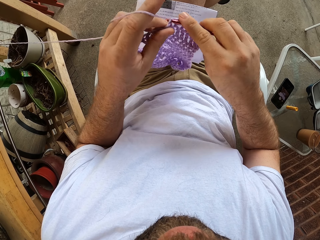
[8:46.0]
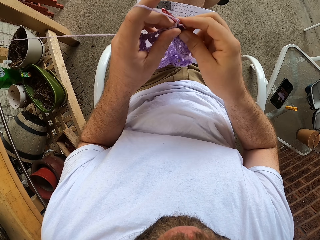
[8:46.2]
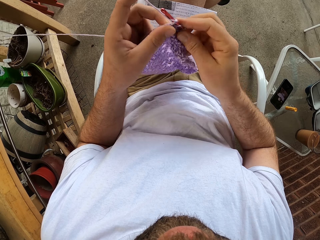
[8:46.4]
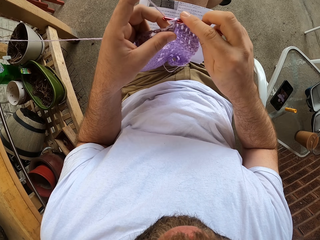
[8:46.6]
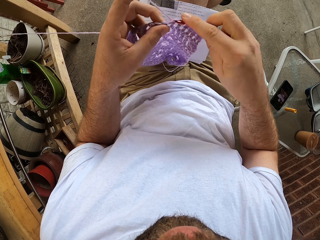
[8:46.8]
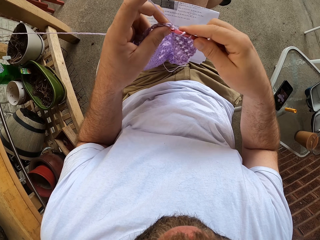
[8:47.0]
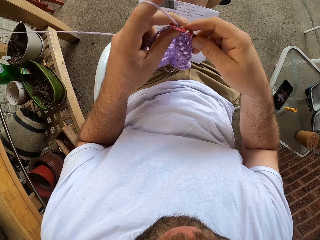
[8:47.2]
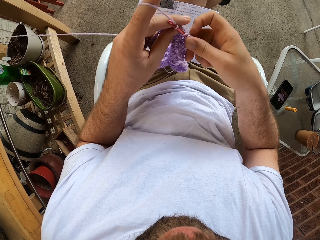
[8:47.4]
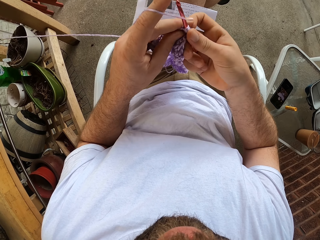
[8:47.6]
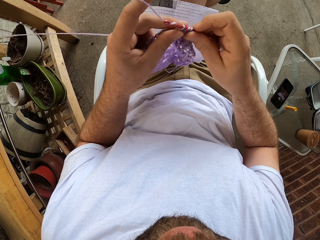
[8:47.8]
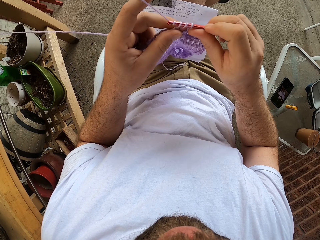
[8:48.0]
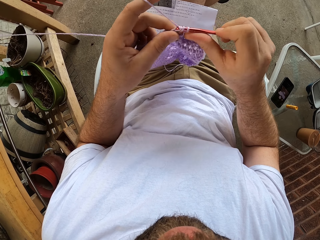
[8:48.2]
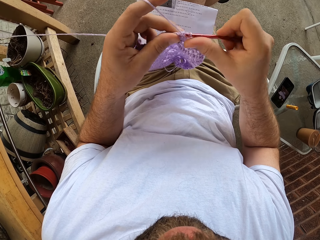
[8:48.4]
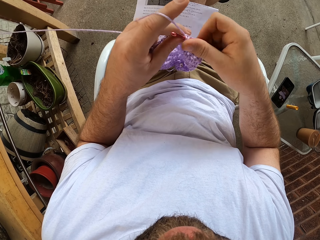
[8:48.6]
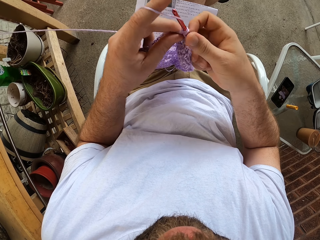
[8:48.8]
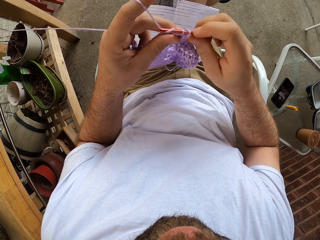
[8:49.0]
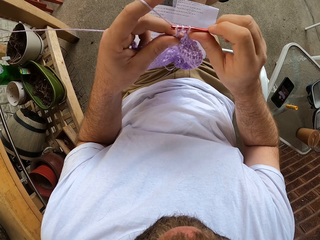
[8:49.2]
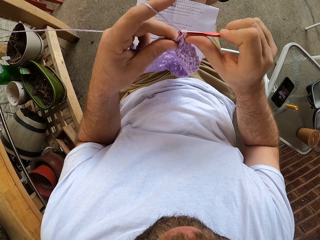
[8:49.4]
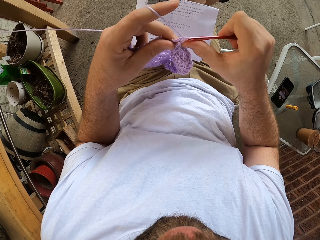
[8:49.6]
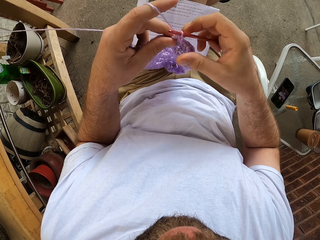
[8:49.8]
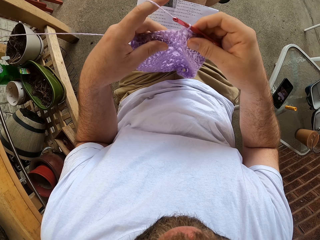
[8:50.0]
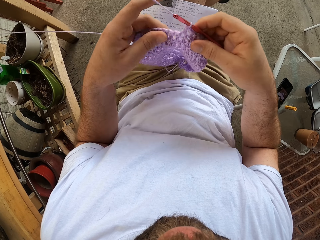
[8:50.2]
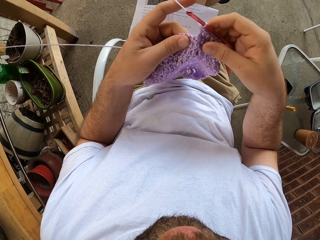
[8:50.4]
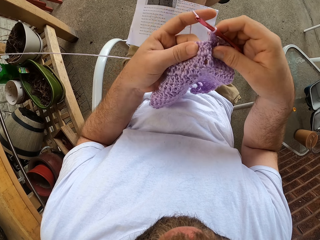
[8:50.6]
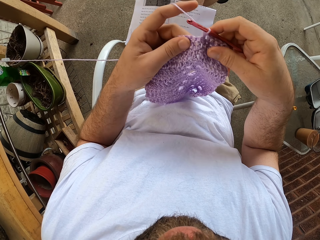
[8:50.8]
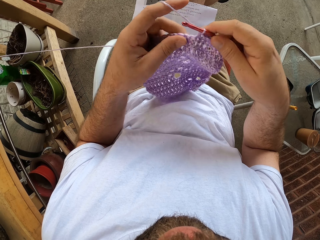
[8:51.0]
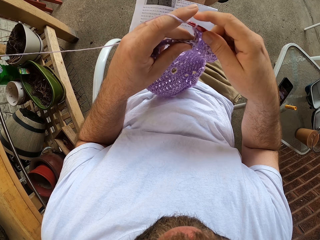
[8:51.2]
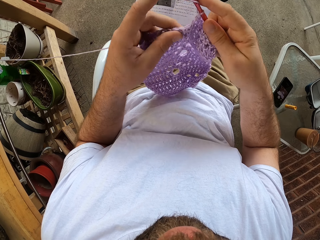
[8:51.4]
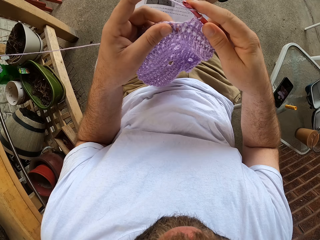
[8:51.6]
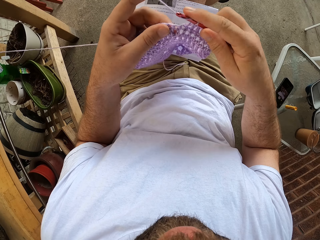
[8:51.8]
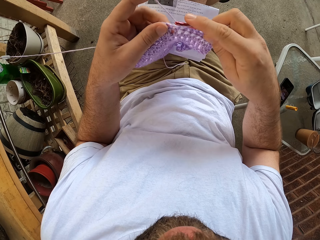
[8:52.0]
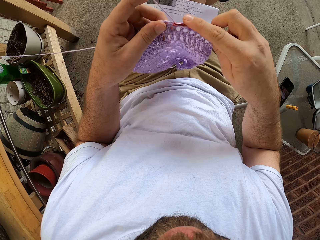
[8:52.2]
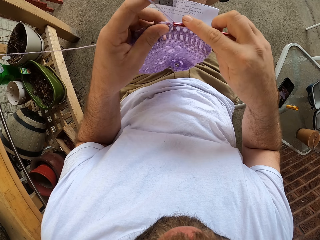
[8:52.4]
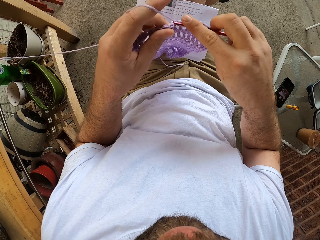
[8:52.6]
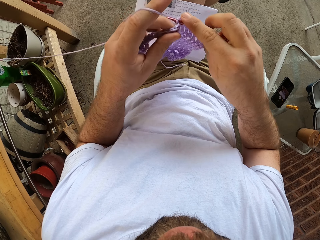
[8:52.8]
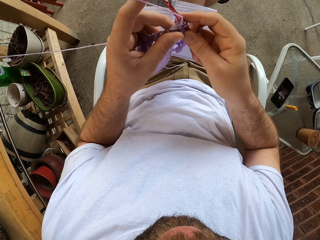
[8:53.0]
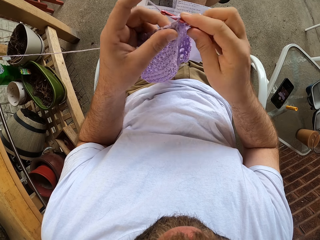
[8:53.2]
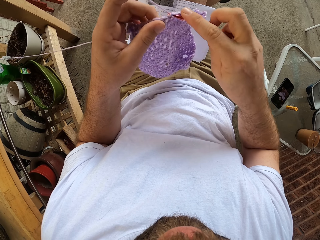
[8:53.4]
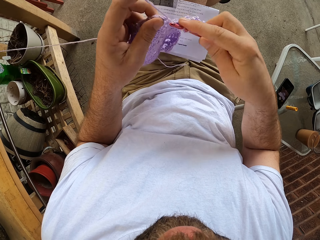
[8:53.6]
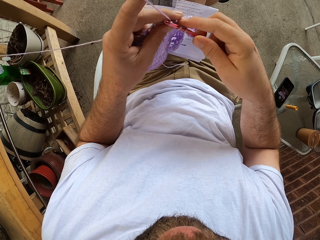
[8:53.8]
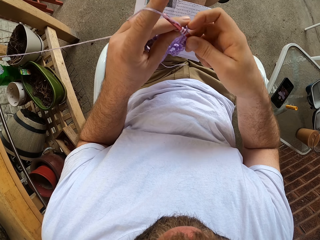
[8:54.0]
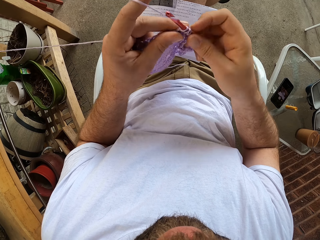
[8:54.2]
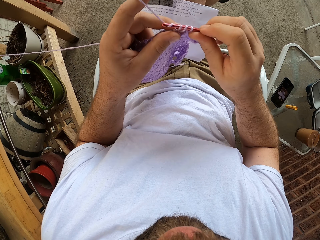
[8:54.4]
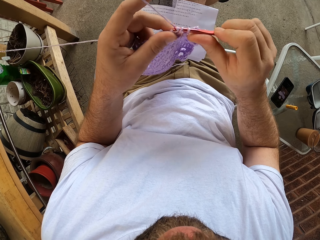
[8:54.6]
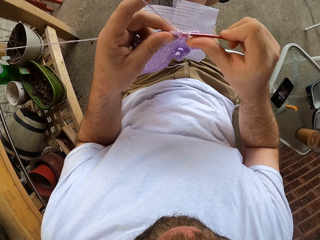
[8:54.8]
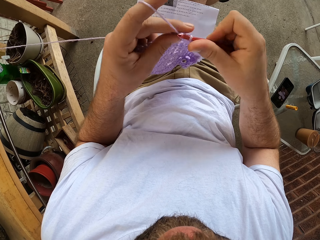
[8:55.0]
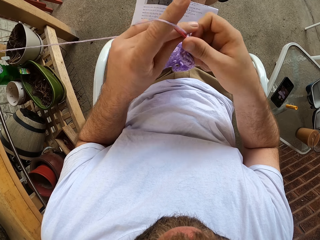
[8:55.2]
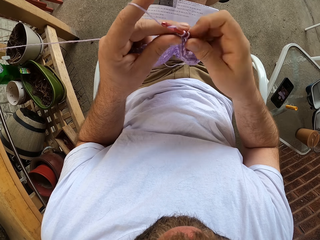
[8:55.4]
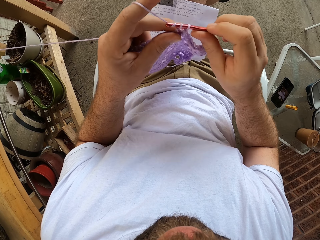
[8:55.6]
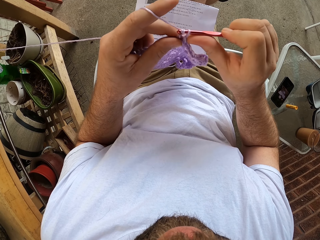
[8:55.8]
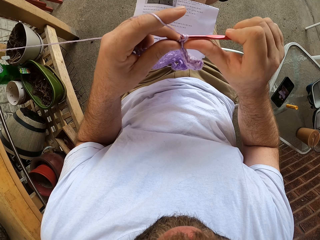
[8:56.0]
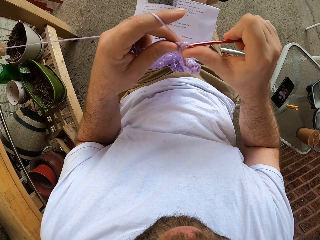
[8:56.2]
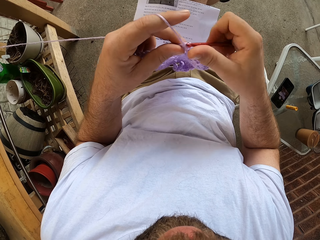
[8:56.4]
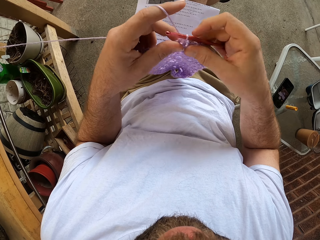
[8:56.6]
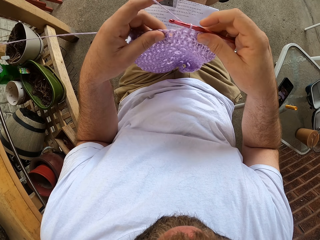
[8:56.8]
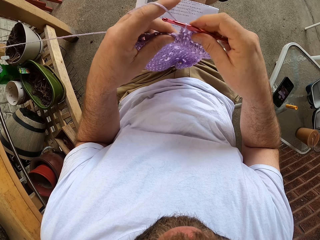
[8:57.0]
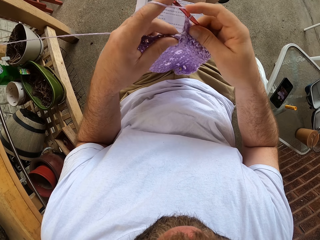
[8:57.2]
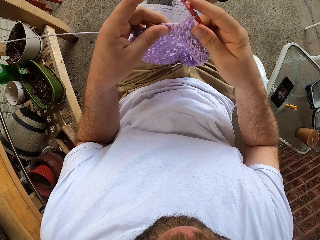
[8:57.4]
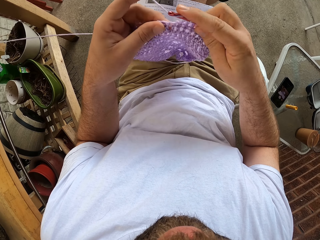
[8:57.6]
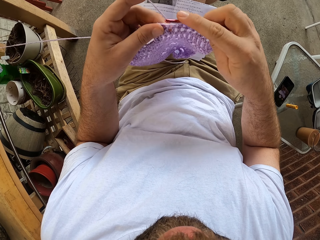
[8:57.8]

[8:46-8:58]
The camera wearer knits the fabric.

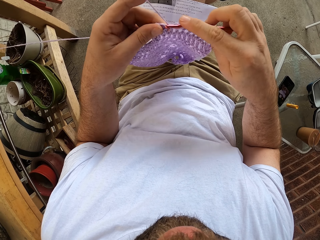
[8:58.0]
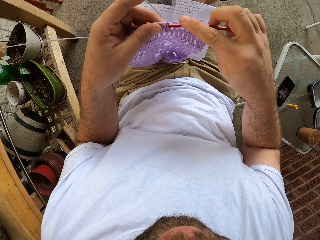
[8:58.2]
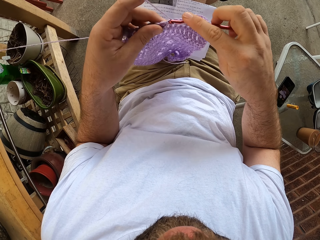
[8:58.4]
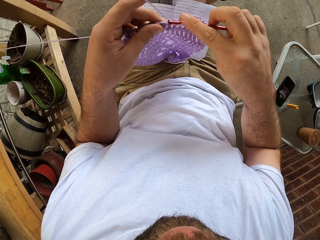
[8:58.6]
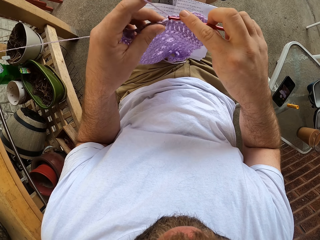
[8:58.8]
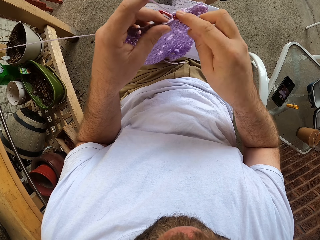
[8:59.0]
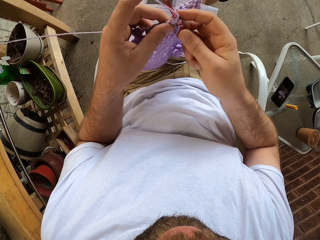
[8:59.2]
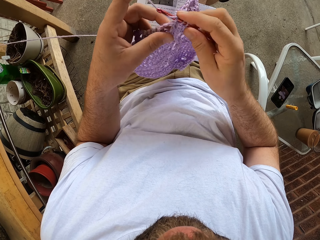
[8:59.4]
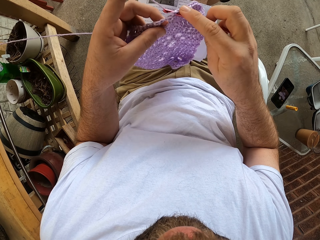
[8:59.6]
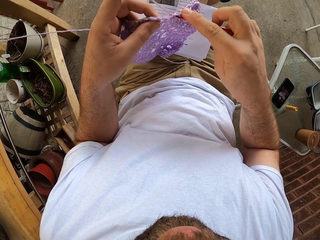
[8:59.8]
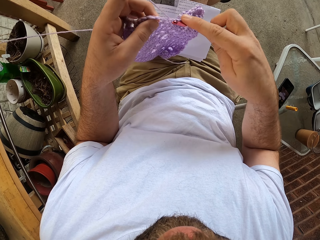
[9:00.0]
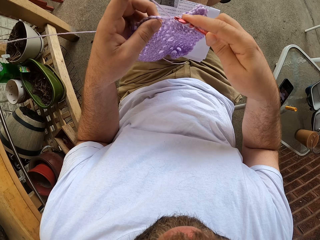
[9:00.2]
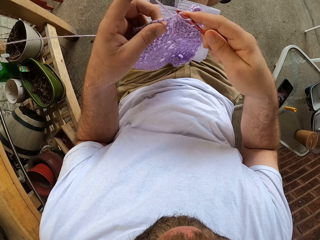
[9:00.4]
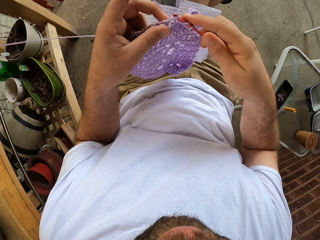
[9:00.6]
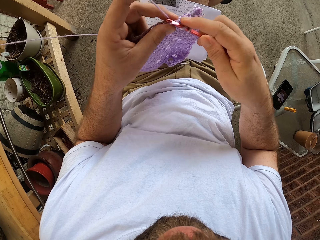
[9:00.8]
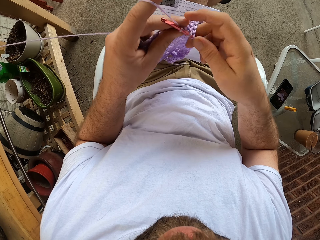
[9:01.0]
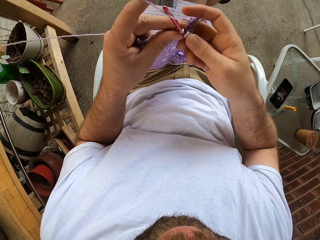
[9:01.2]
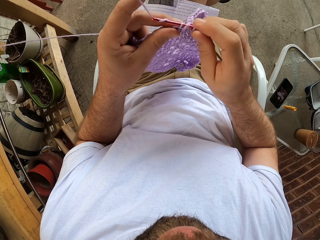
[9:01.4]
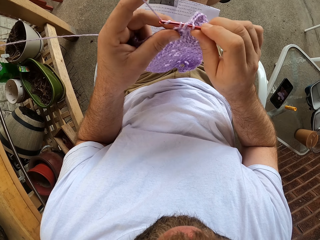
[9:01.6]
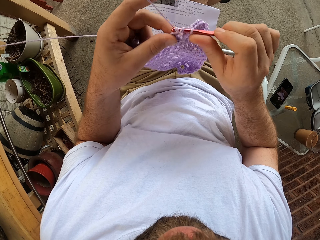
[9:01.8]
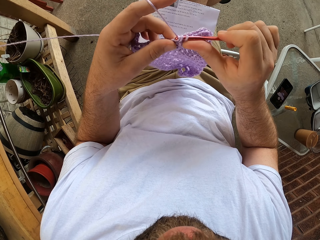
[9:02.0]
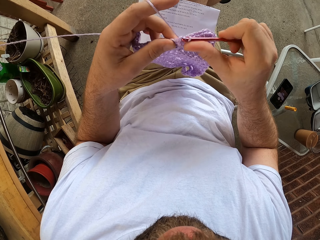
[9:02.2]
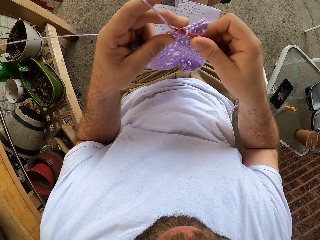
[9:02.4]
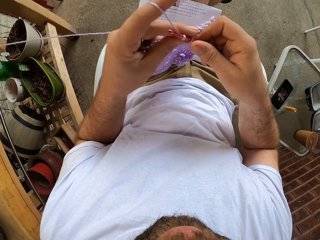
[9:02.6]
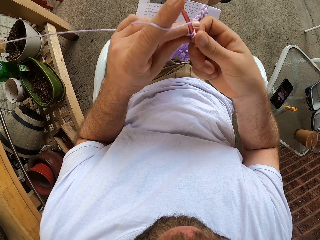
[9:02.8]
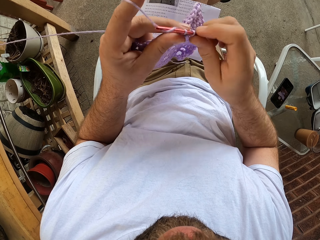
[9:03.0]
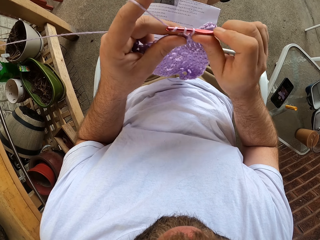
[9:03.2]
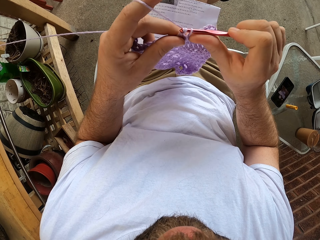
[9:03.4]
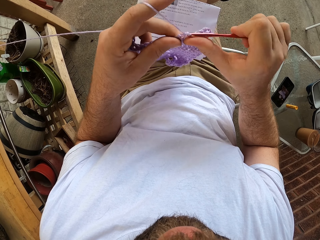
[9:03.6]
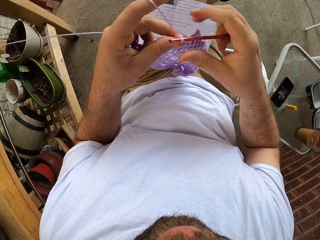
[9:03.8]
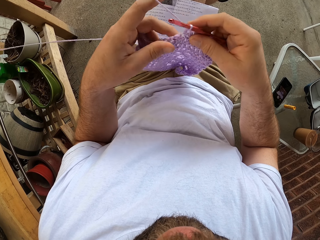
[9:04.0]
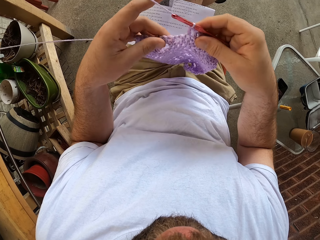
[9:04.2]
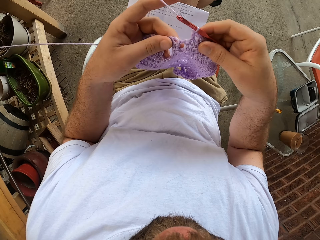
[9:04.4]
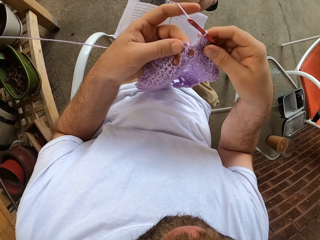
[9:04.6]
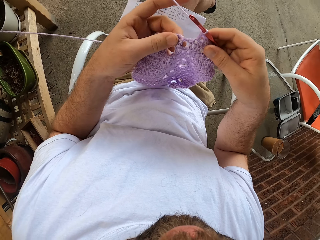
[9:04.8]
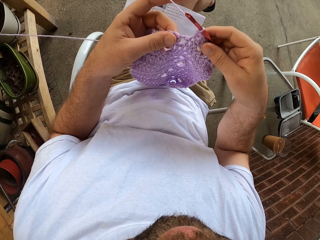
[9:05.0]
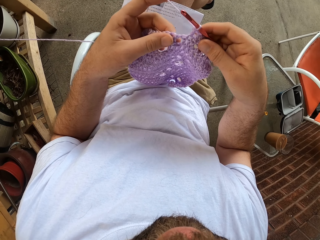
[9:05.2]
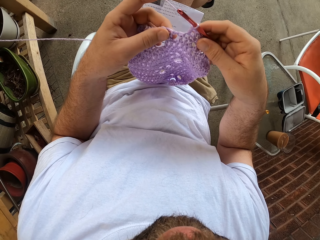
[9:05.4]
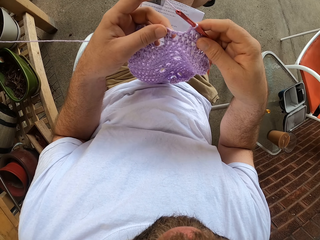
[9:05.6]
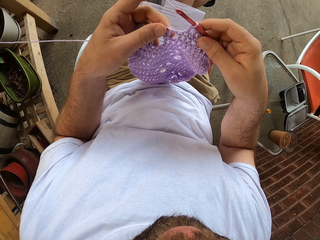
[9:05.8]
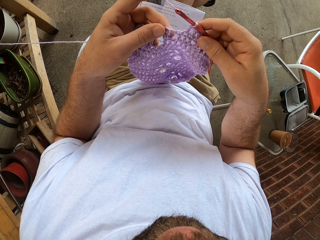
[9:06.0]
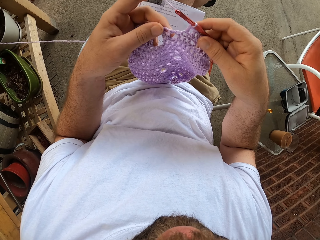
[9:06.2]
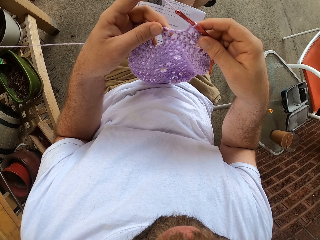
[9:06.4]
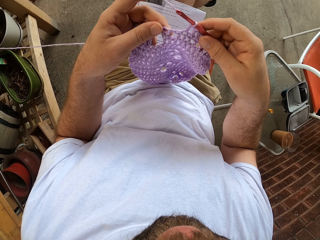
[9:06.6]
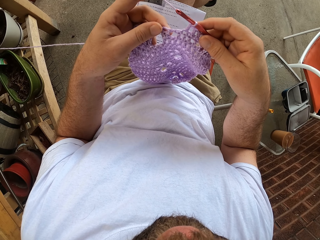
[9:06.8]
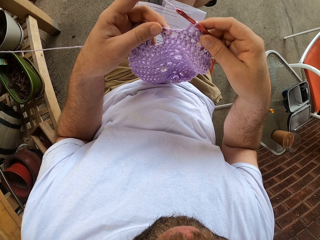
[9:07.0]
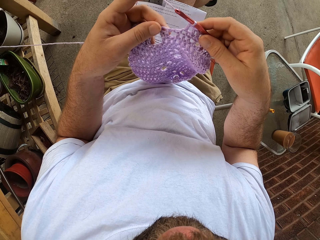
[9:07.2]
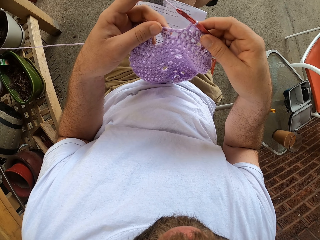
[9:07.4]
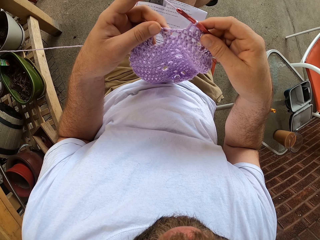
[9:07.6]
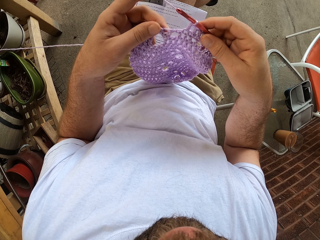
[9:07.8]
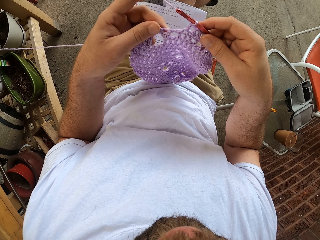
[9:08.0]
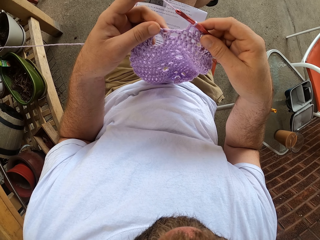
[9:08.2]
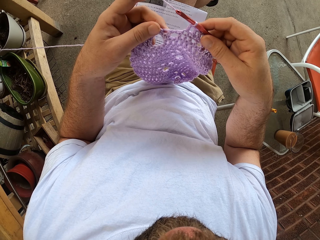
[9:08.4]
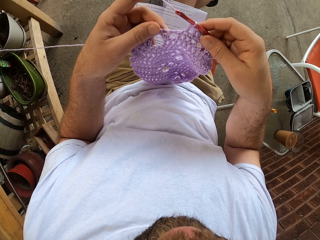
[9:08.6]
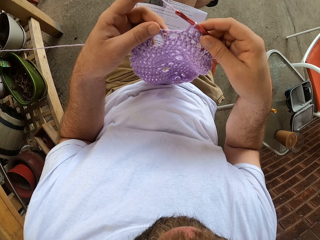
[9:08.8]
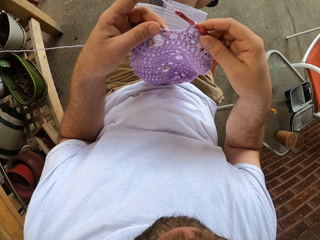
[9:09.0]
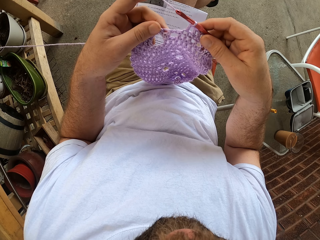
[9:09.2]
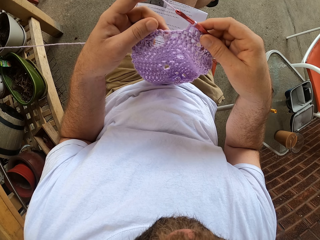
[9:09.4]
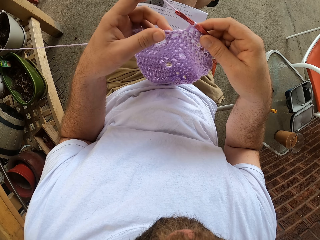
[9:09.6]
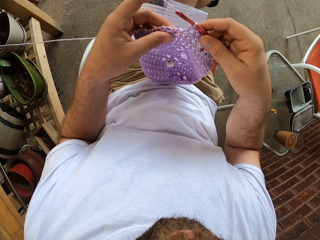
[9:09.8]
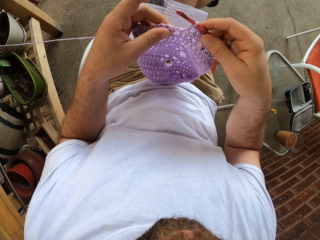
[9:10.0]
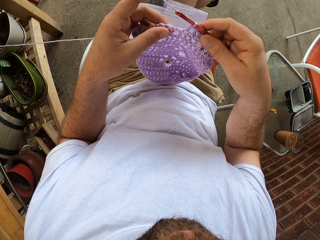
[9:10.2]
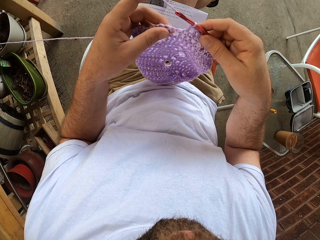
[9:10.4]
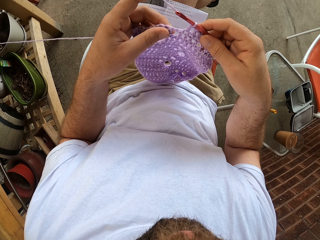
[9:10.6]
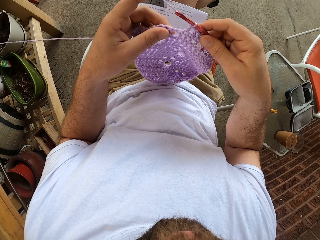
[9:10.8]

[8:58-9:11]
The camera wearer knits the fabric. He adjusts the yarn with his left hand. He holds the fabric.
